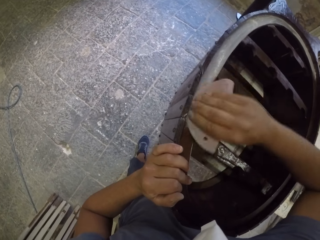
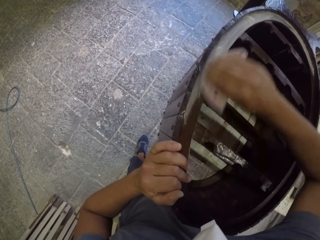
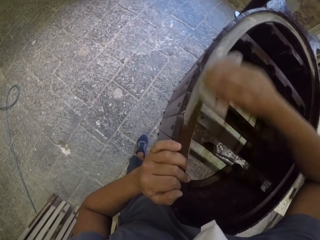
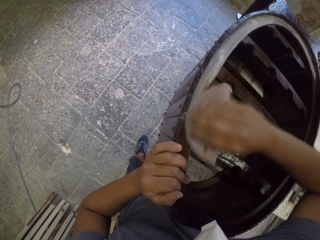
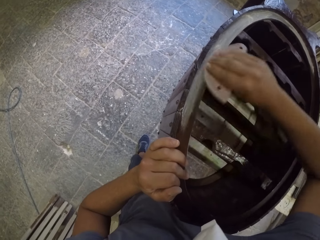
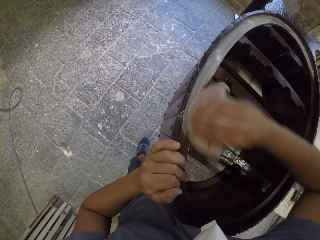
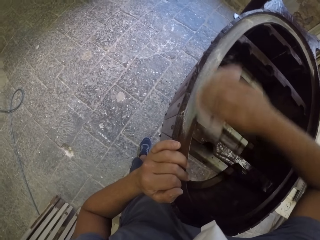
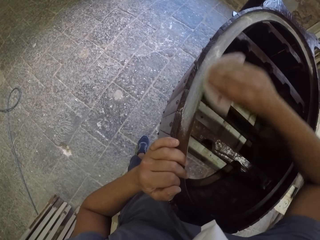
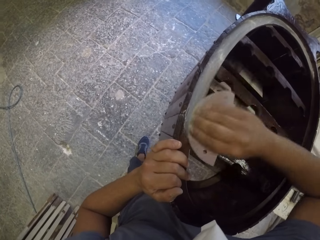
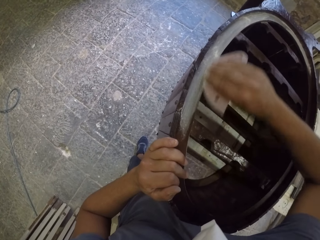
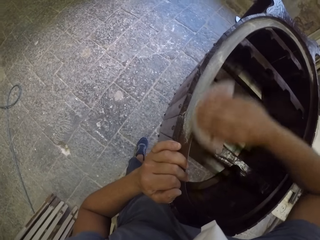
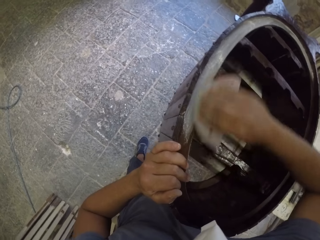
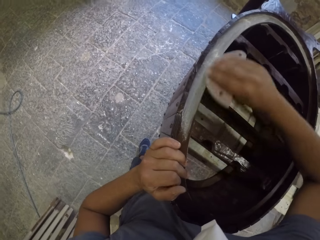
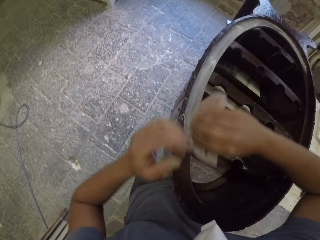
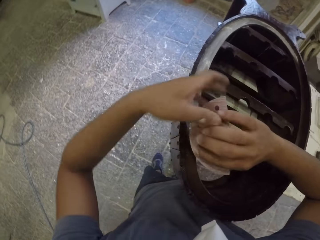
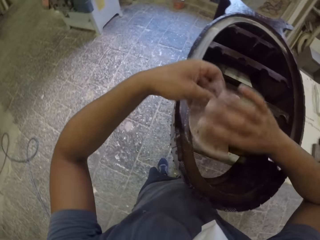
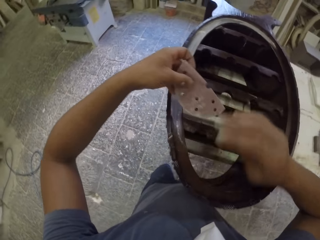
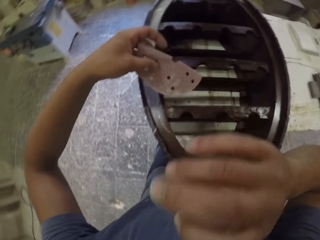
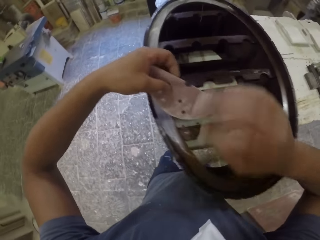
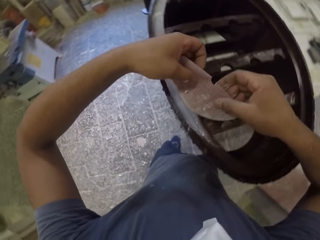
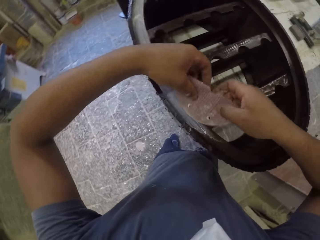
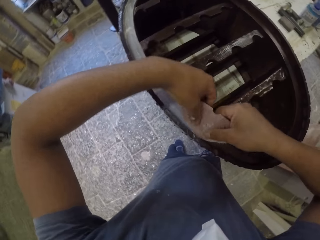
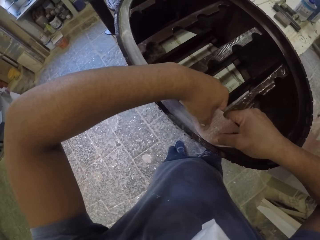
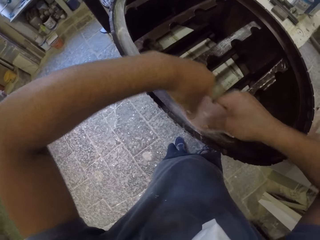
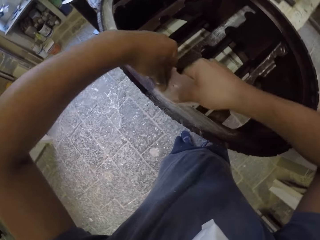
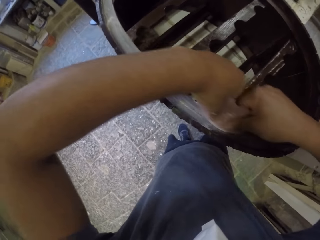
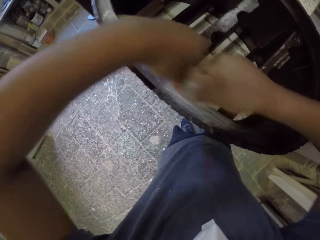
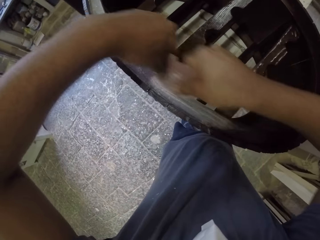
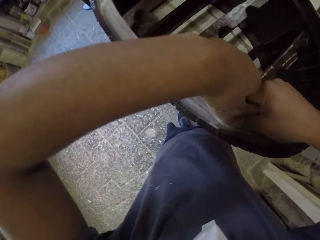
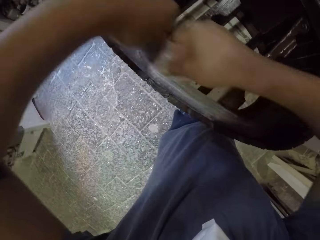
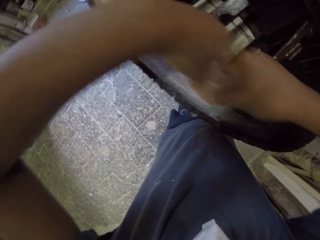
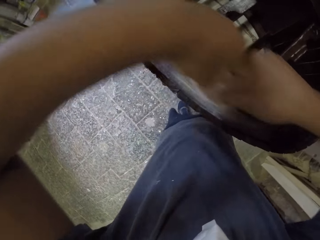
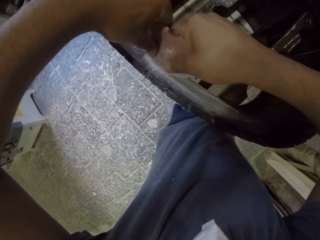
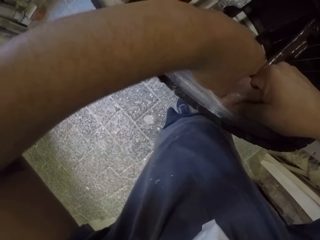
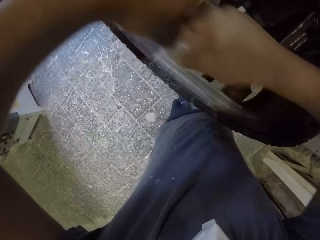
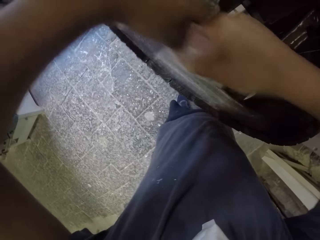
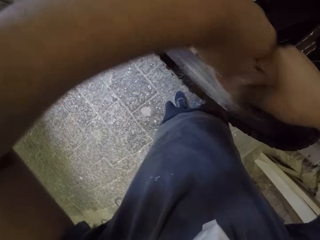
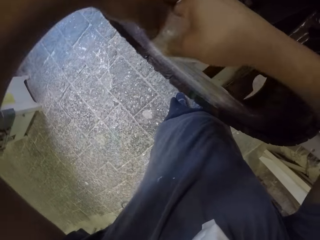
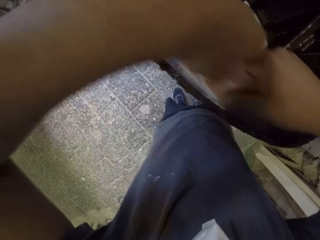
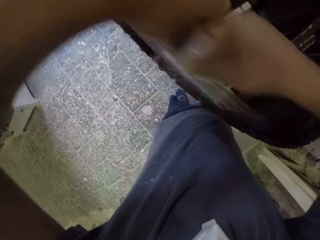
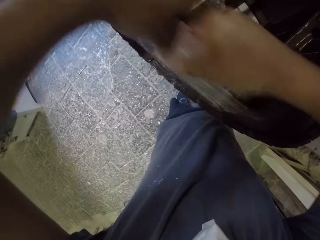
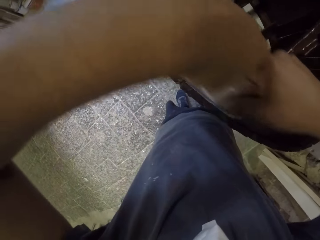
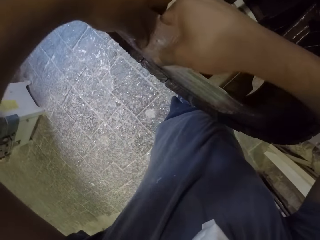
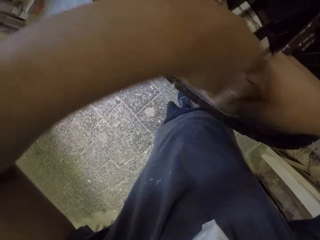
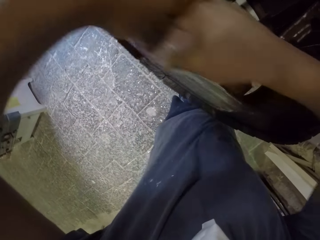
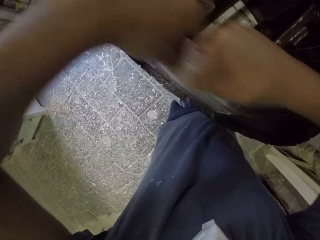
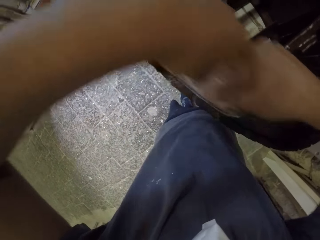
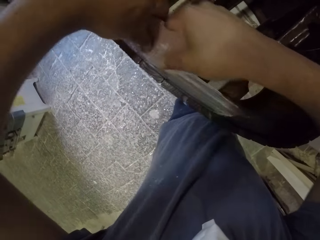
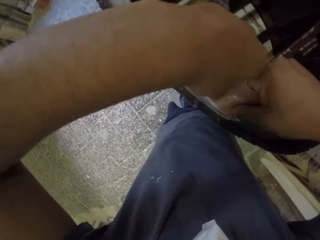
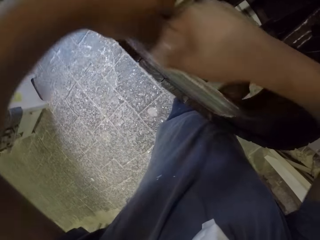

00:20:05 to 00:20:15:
The camera wearer holds the sandpaper with his left hand. He wipes his face with his hand. He holds the sandpaper with both hands. He smooths the wooden rack with the sandpaper.

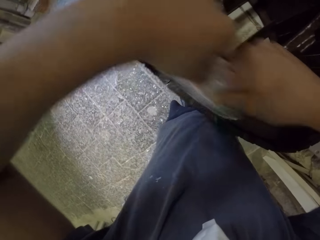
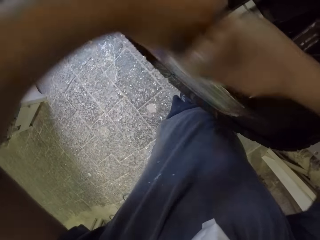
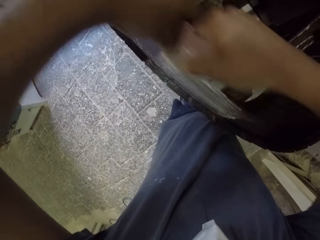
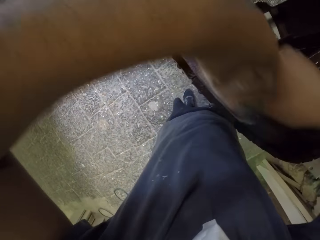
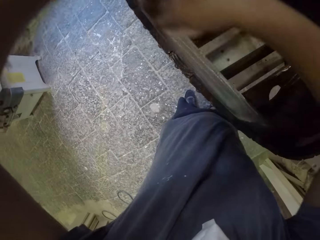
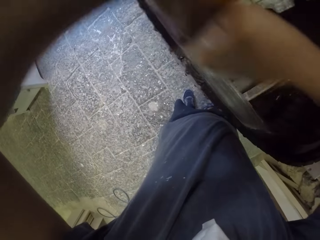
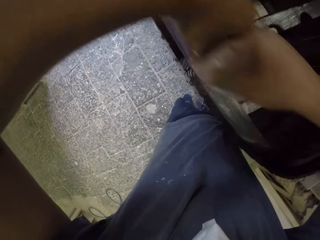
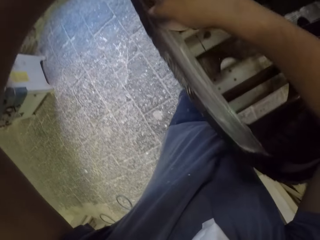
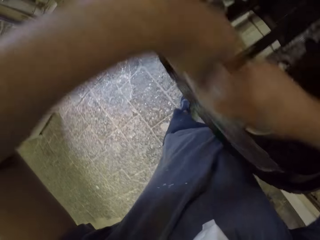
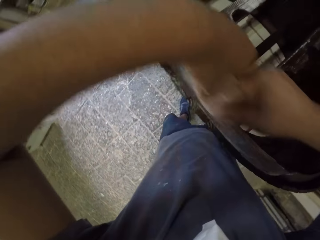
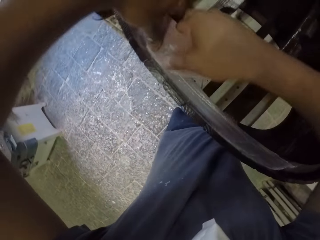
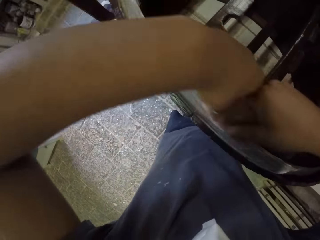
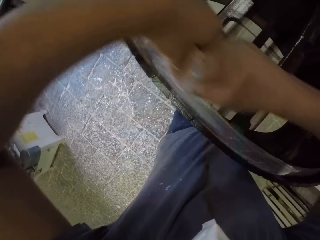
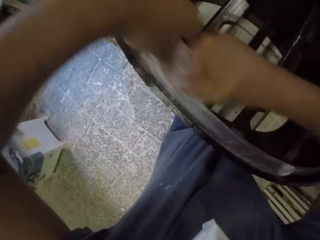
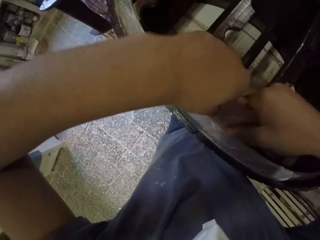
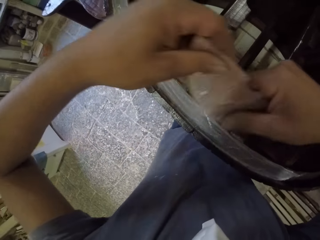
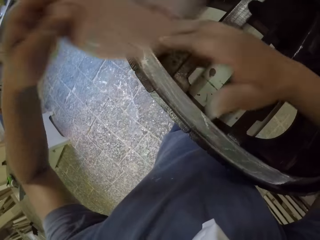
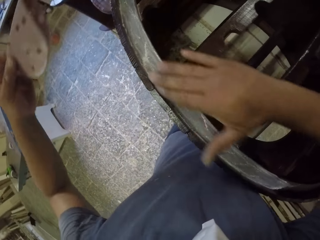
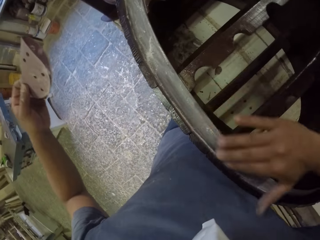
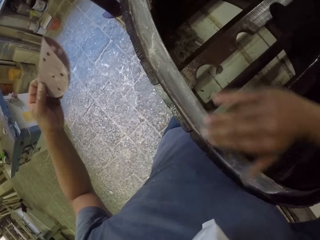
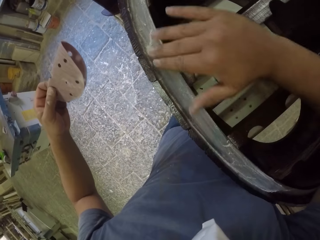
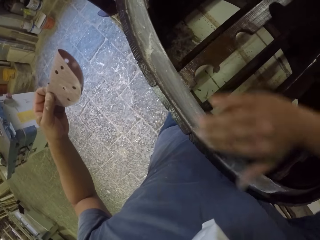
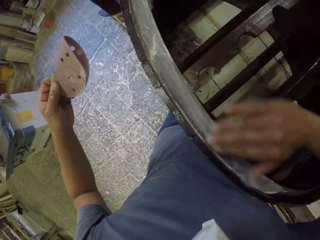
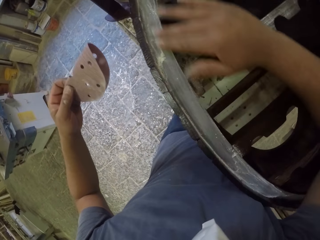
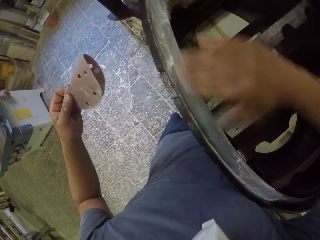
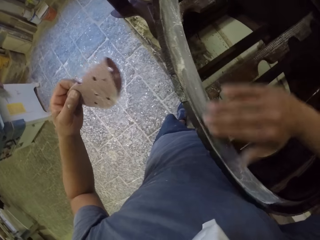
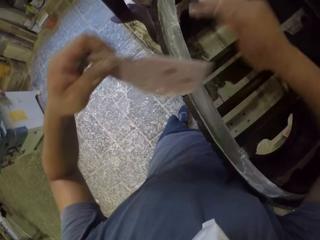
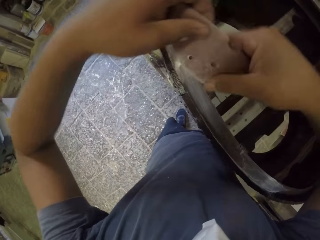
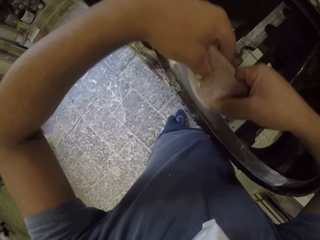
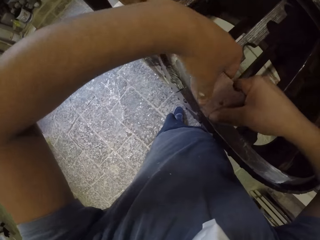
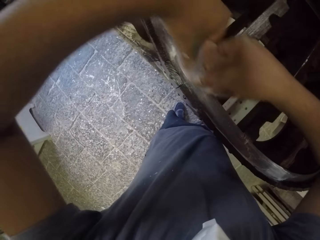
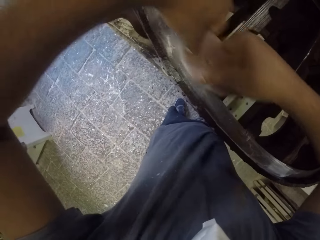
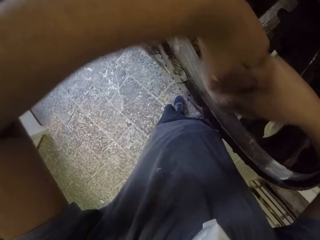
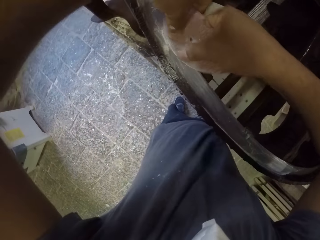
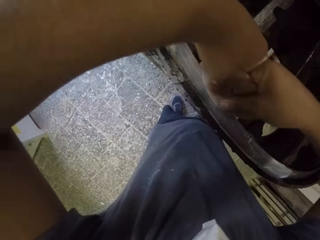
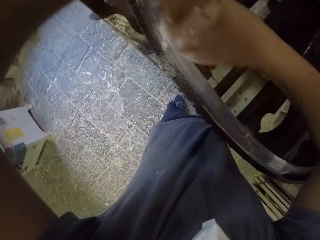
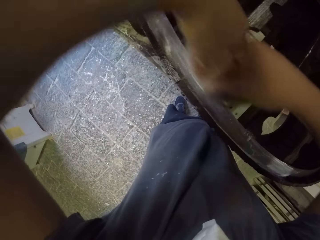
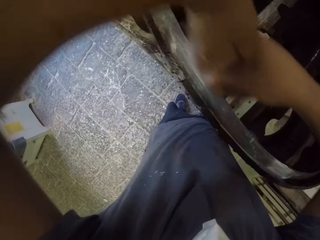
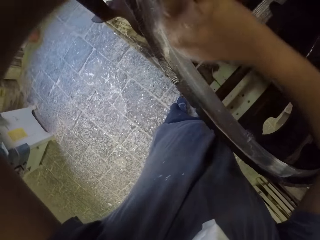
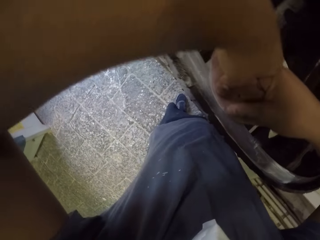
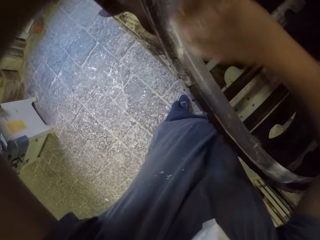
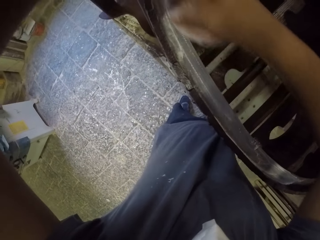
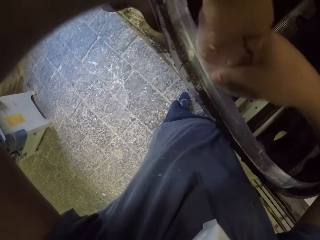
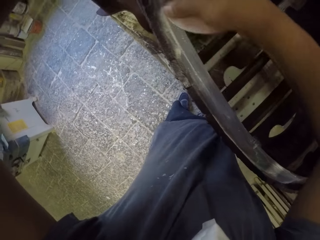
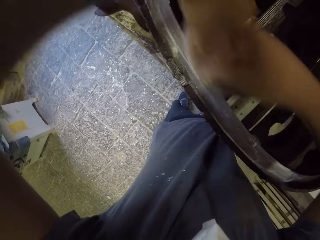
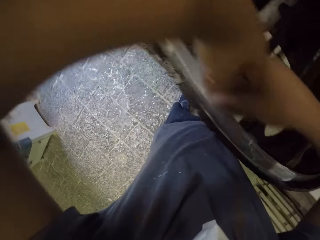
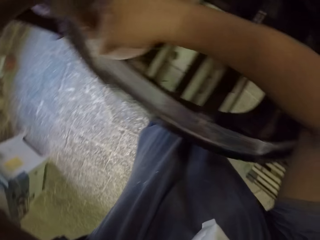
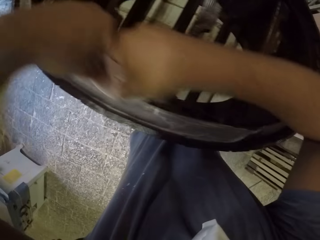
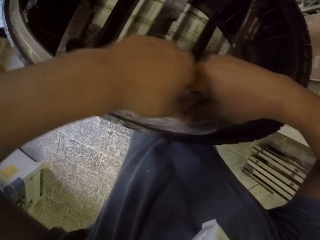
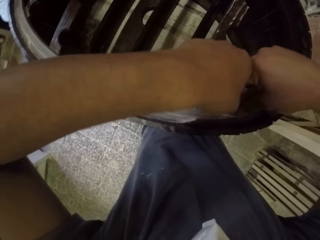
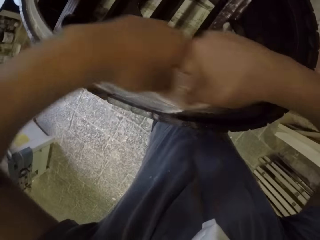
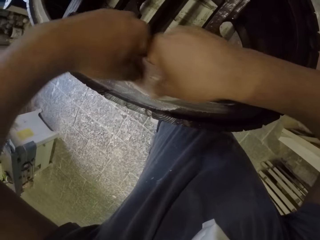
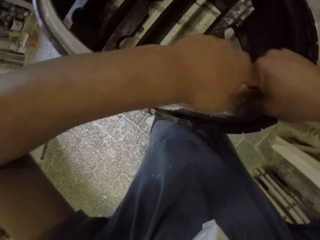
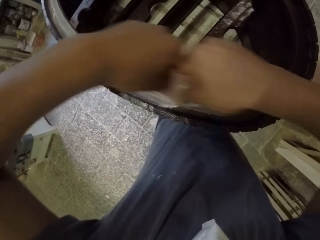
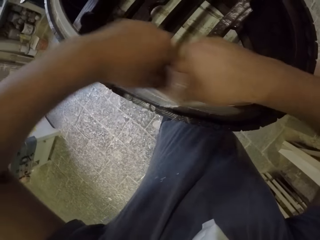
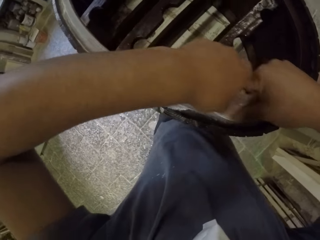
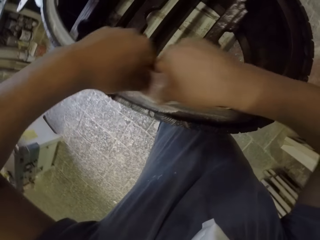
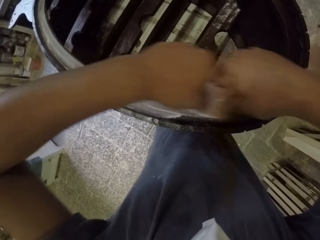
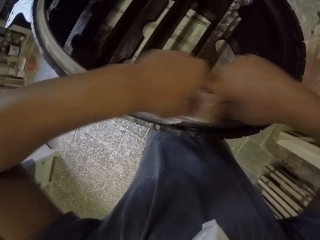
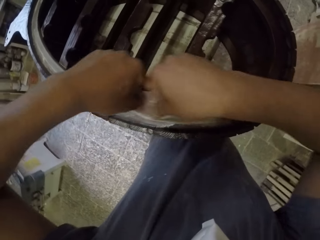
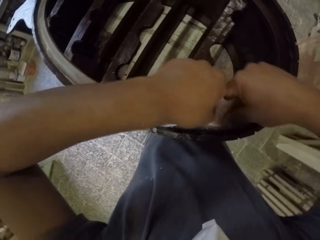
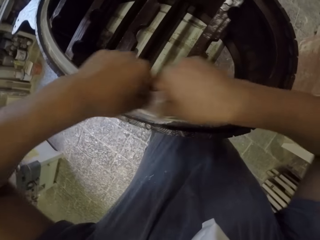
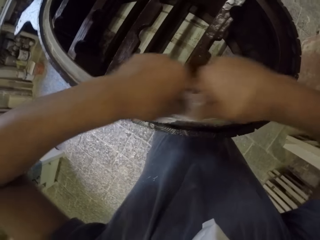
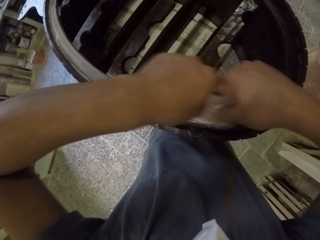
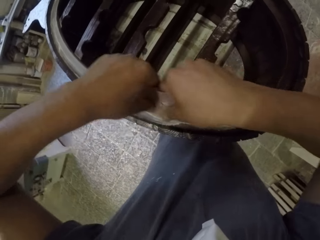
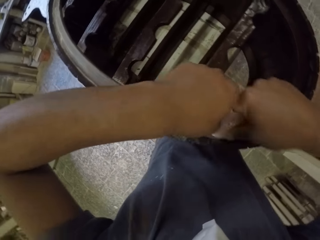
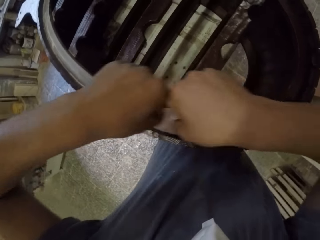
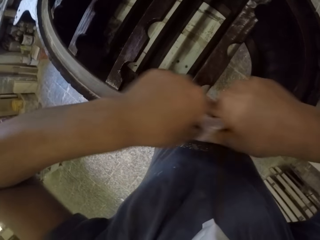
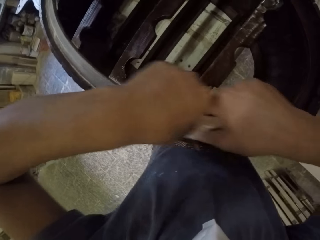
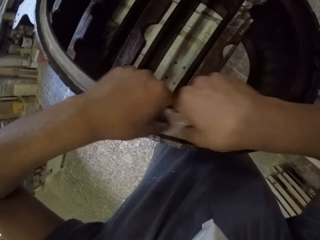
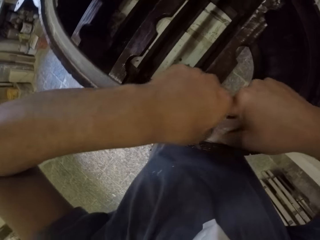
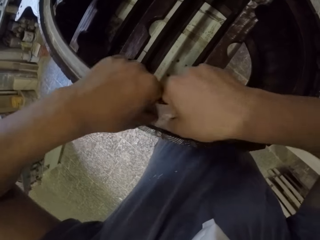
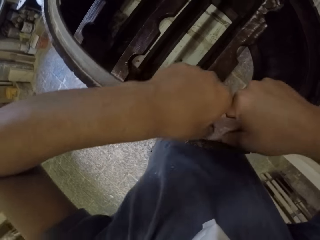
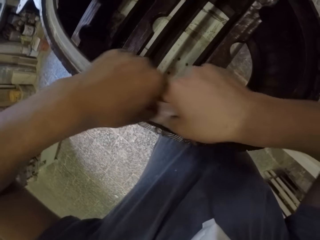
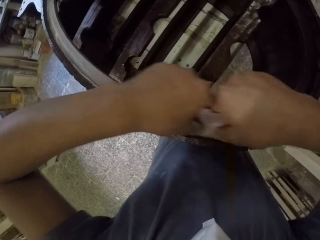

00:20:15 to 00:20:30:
The camera wearer removes dust from the furniture. He holds the sandpaper with his left hand. He pauses. He wipes the wooden rack with his right hand. He holds the sandpaper with both hands. He smooths the wooden rack with the sandpaper.
